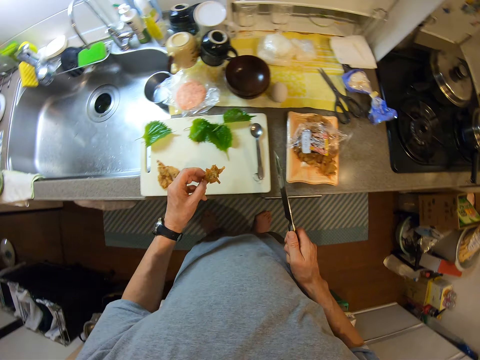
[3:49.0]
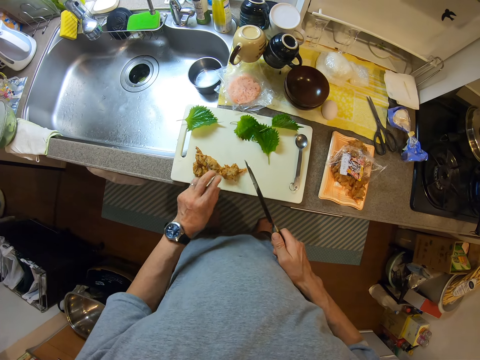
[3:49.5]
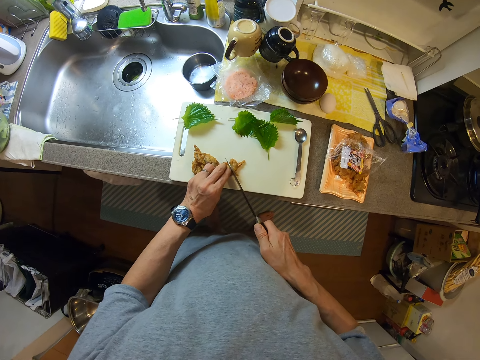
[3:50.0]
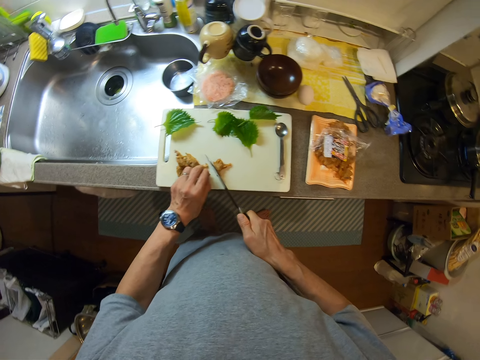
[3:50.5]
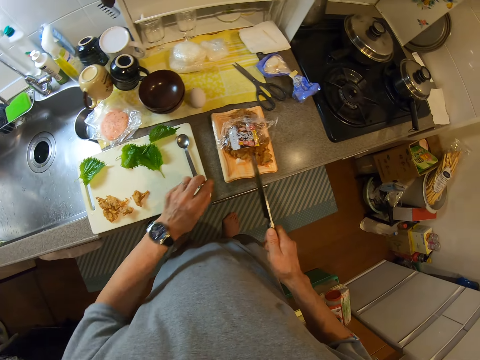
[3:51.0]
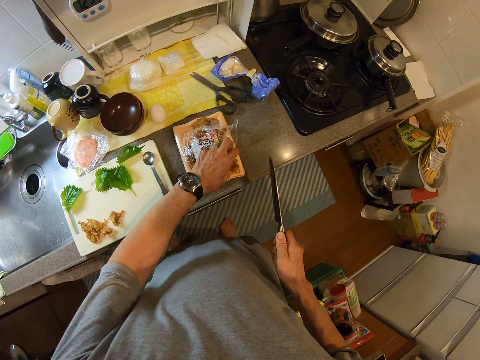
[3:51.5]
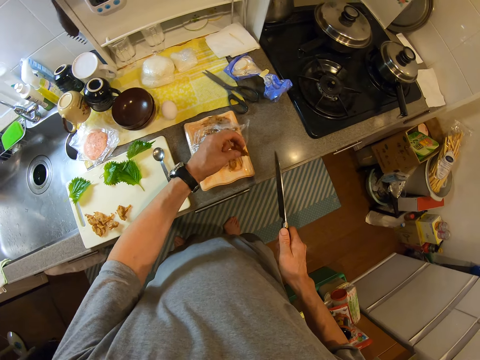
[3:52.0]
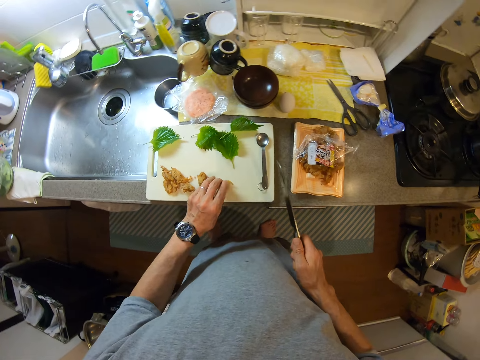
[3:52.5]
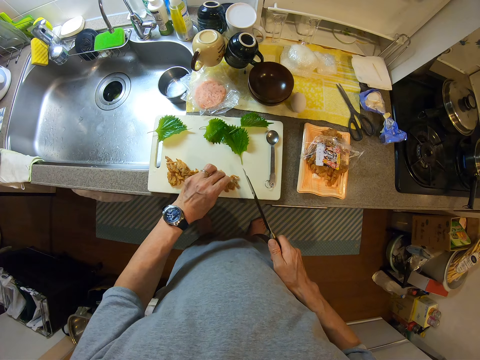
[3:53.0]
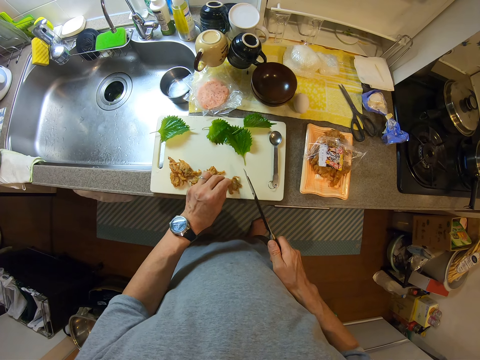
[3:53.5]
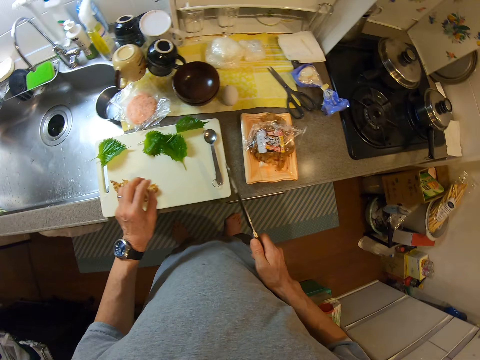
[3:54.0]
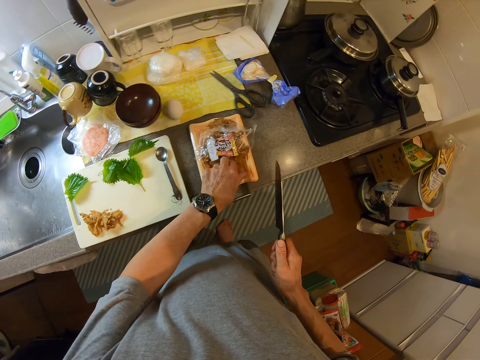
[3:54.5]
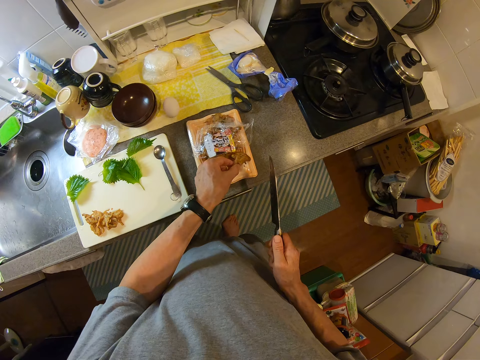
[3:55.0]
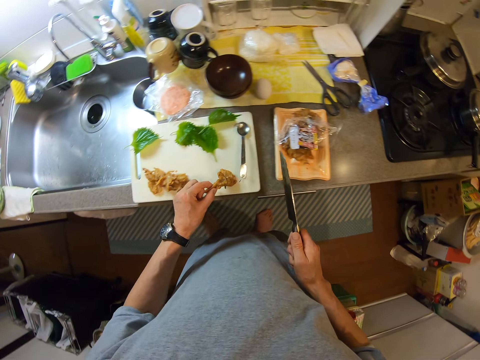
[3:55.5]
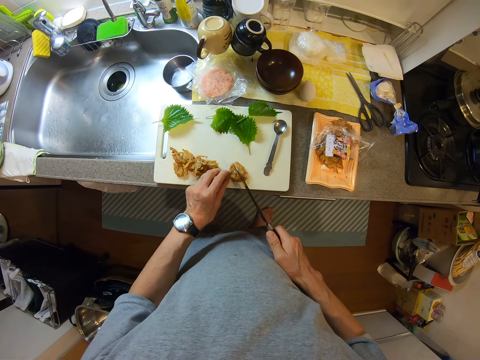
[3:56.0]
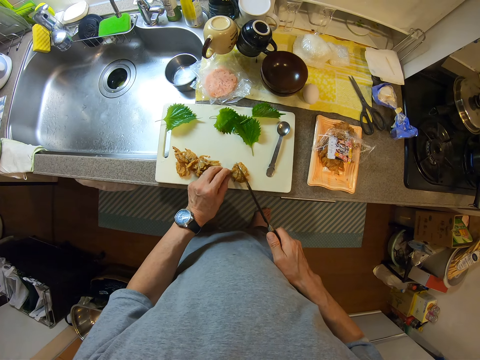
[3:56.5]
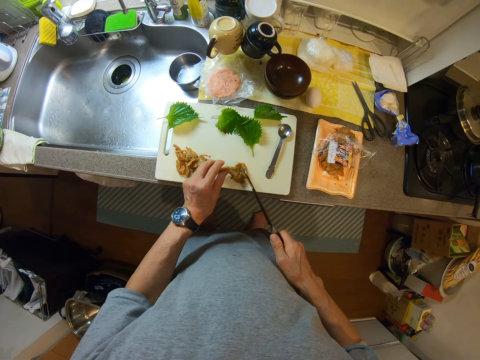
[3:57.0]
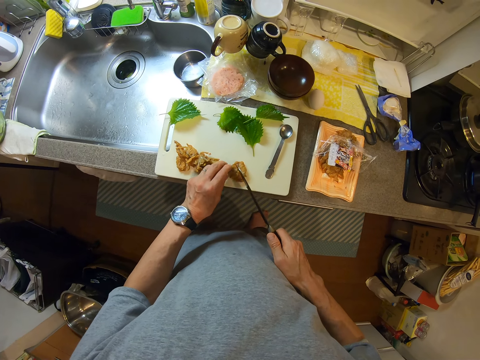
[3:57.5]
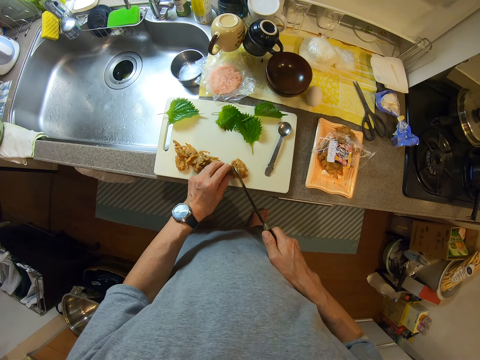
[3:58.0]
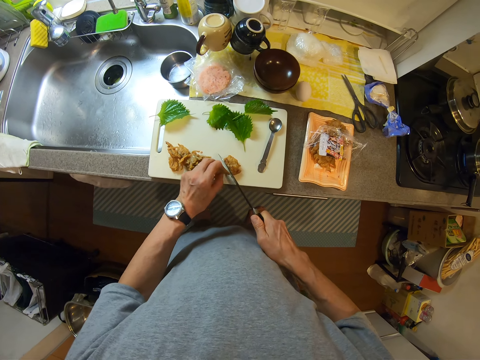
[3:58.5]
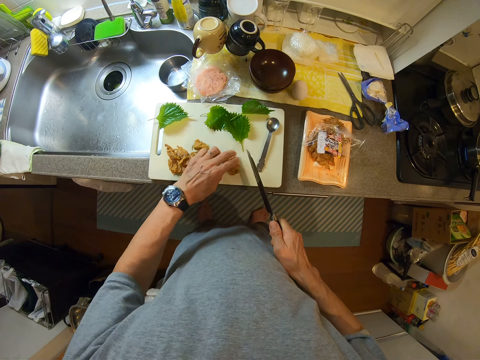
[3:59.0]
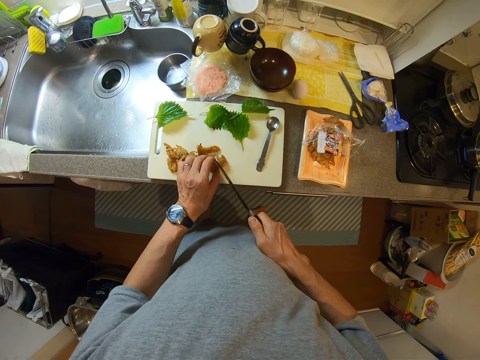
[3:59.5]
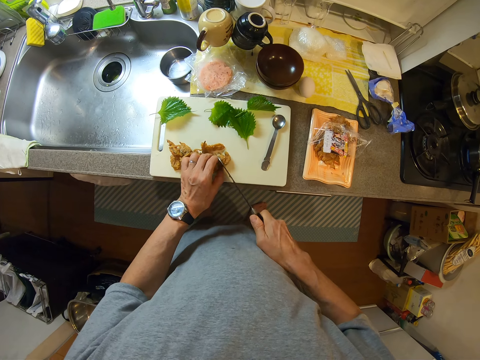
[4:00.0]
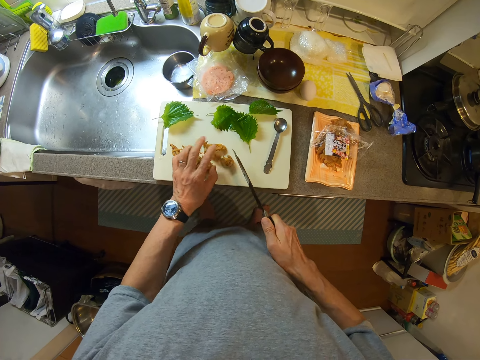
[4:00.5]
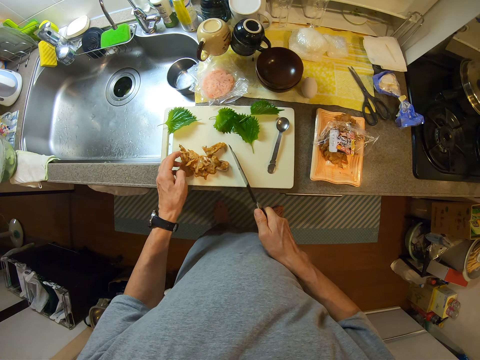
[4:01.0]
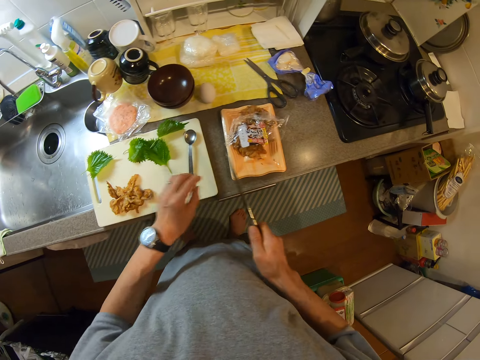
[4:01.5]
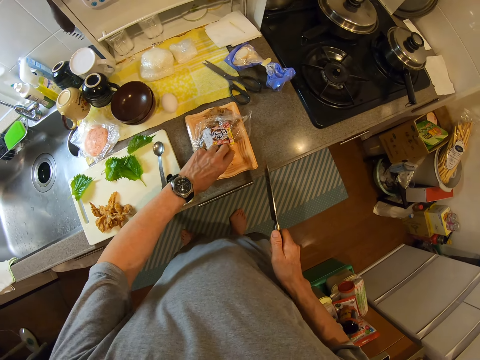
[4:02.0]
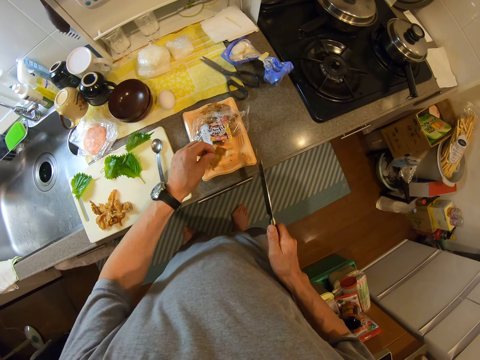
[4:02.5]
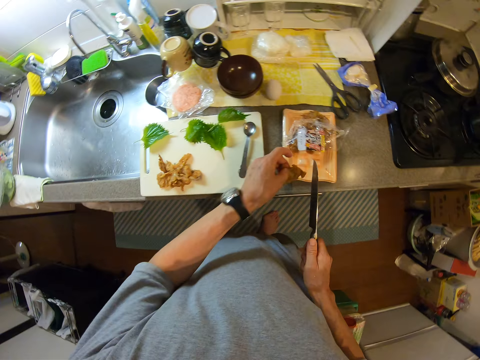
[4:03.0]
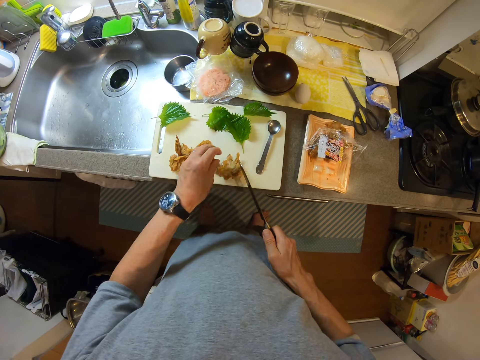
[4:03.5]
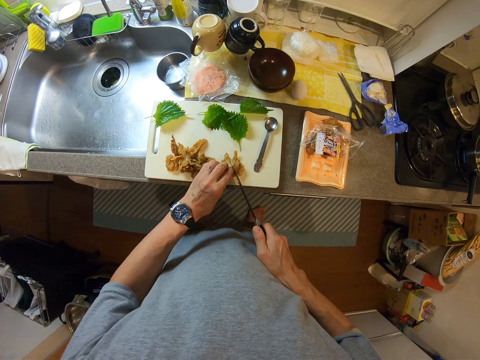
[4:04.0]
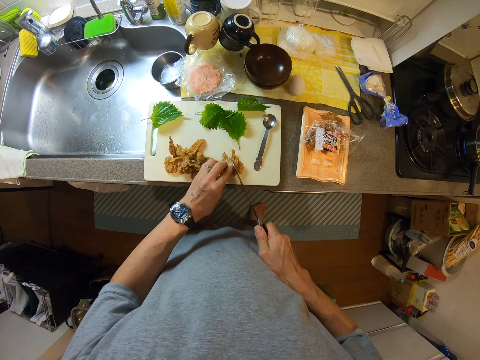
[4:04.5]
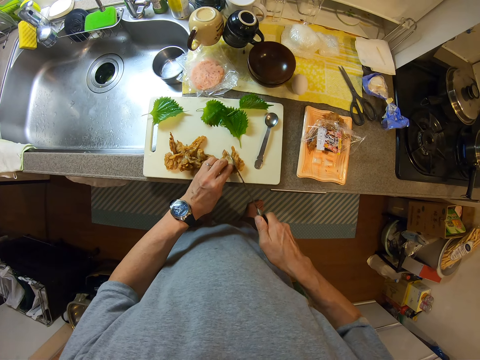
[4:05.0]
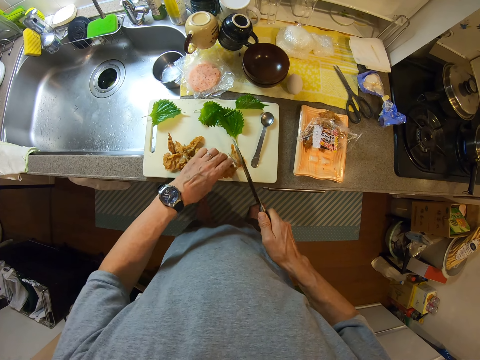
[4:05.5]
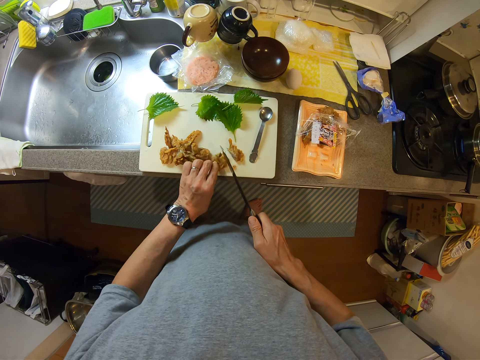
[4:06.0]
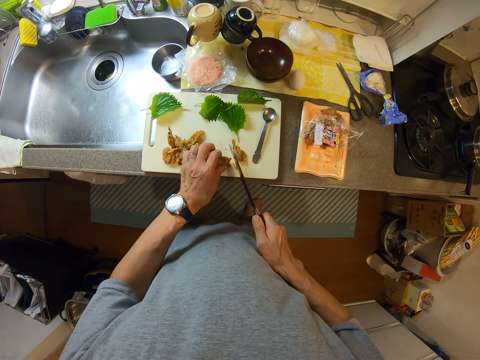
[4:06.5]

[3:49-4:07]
The camera wearer picks a piece of meat. They cut the ginger into two. They take another ginger out of the bag. They put the ginger on the cutting board. They cut the piece of meat into two. They take another ginger out of the bag. They put the ginger on the cutting board. They cut the ginger into pieces. They assemble the meats. They take another ginger out of the bag. They put the ginger on the cutting board. They cut the ginger into pieces.

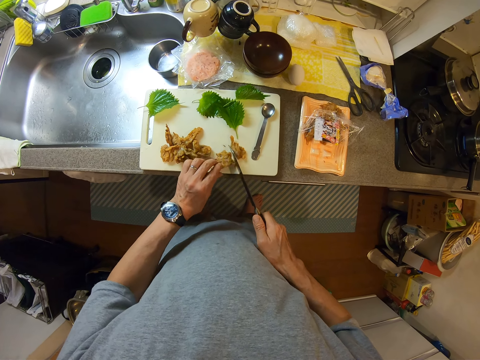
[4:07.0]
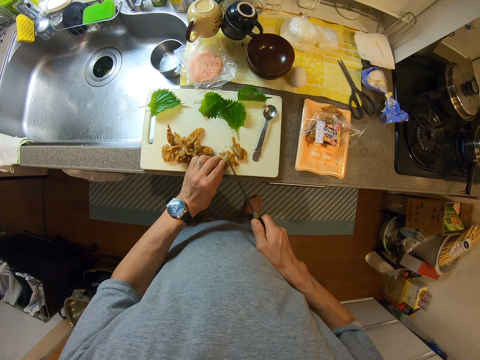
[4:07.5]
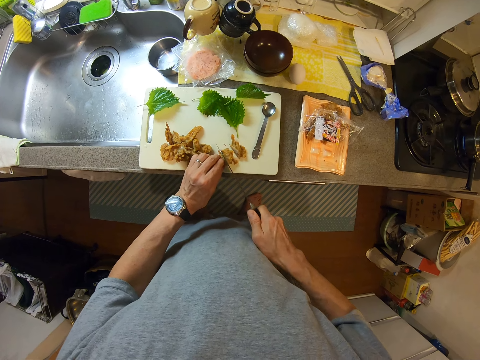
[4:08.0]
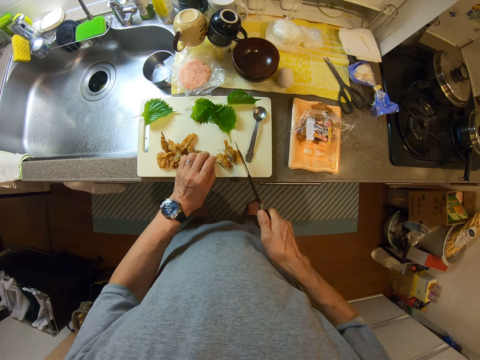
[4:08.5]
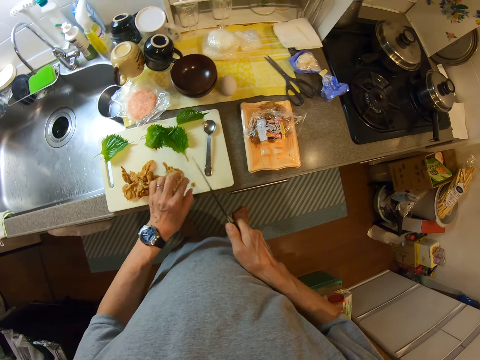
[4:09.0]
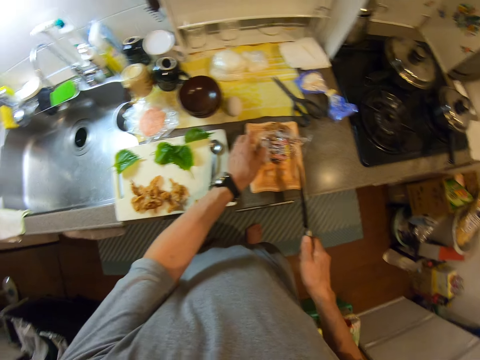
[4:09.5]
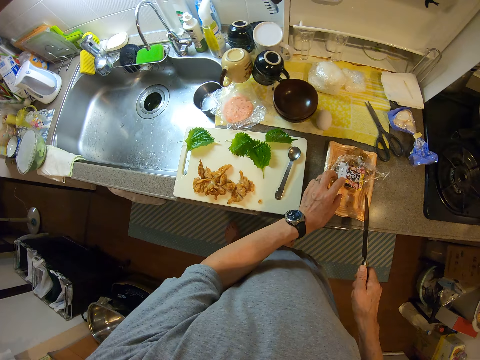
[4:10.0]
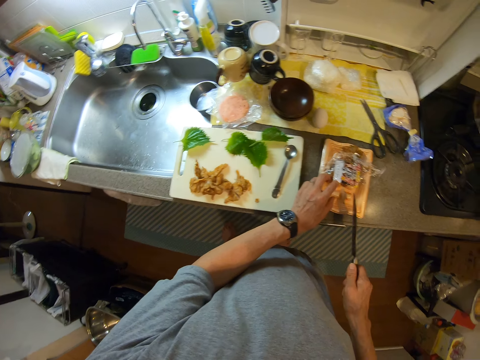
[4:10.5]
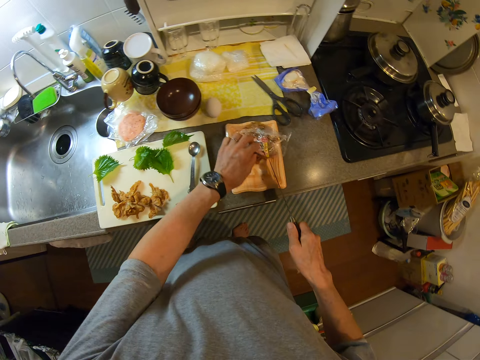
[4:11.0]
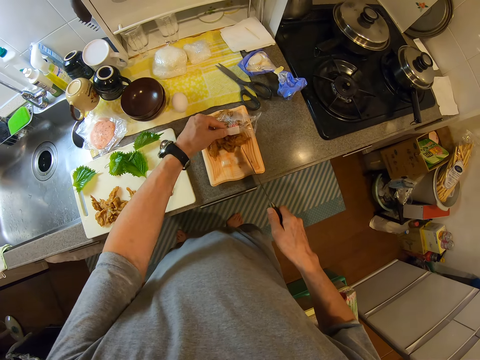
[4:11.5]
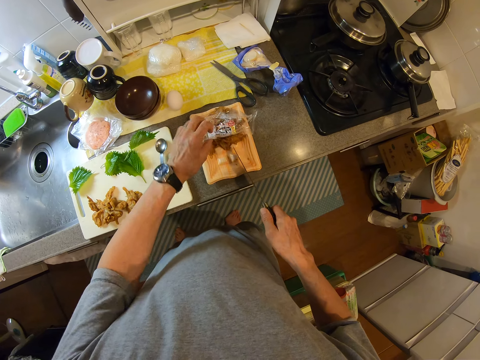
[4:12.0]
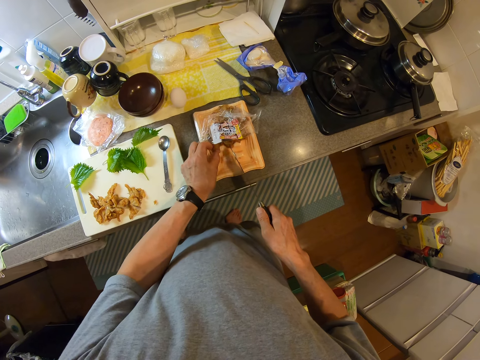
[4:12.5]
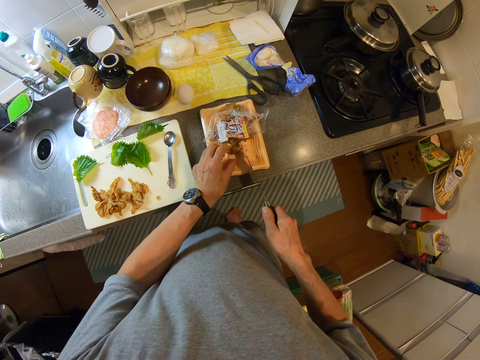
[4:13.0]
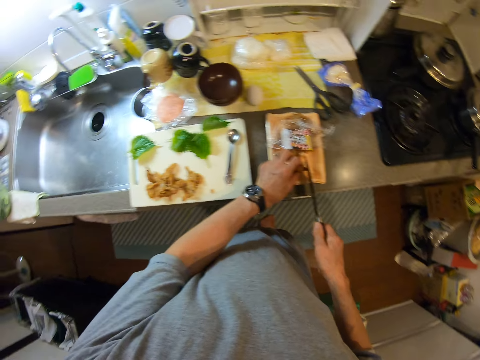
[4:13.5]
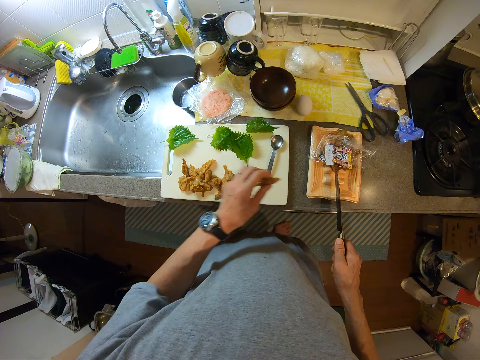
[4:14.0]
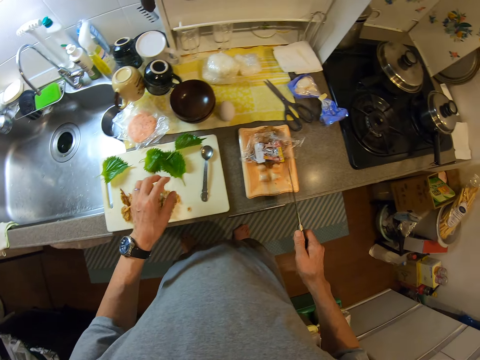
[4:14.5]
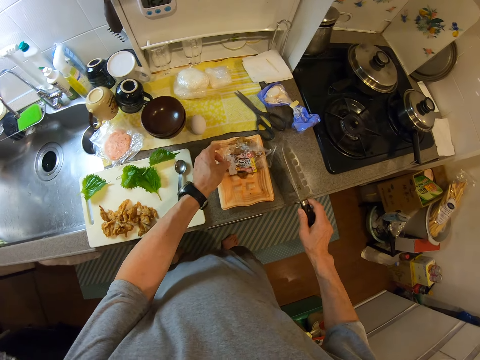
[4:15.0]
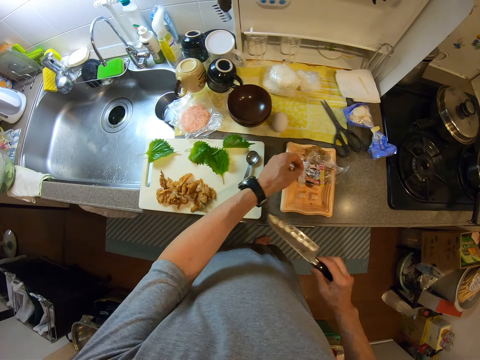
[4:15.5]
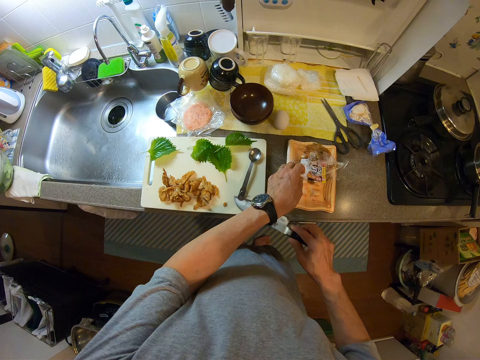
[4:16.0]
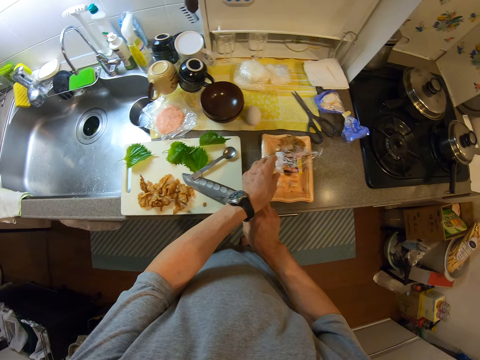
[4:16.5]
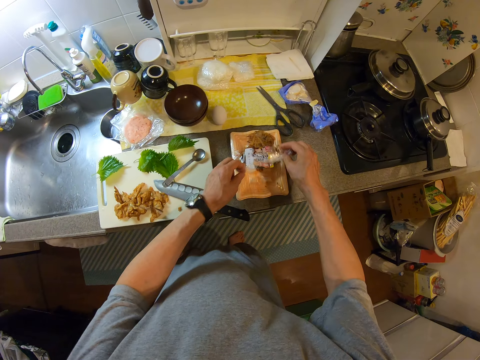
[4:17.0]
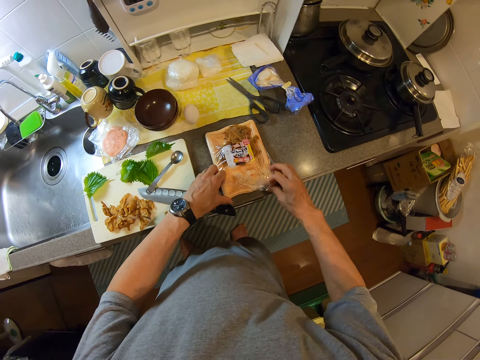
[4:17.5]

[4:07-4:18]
The camera wearer takes another ginger or piece of meat out of the bag. They put the ginger on the cutting board. They put the knife on the cutting board. They cover the foil bag with the plastic wrap.
